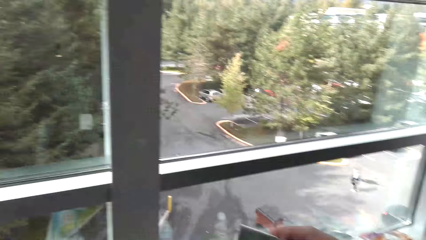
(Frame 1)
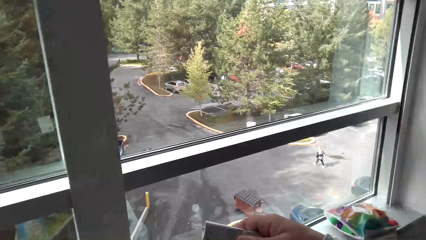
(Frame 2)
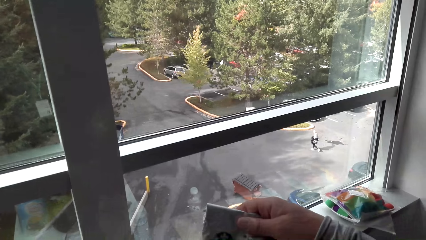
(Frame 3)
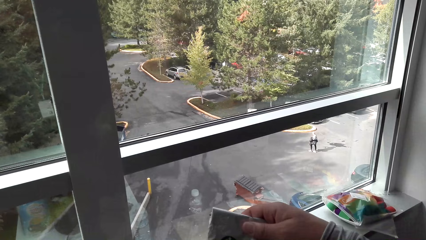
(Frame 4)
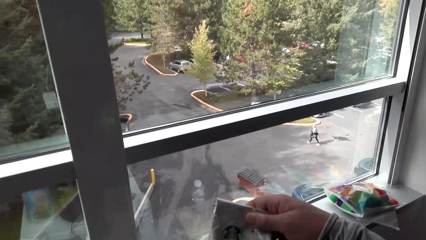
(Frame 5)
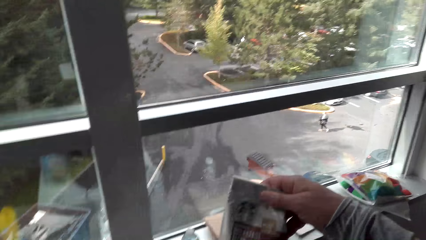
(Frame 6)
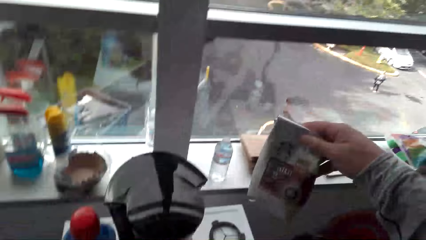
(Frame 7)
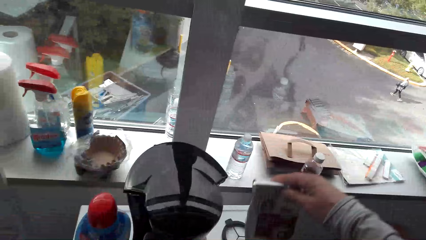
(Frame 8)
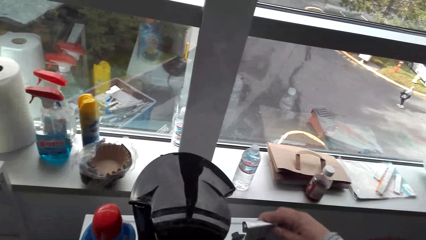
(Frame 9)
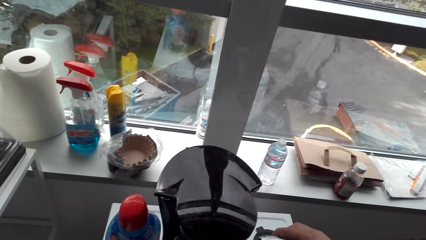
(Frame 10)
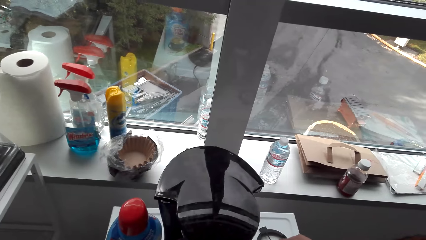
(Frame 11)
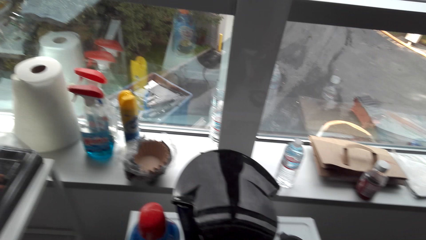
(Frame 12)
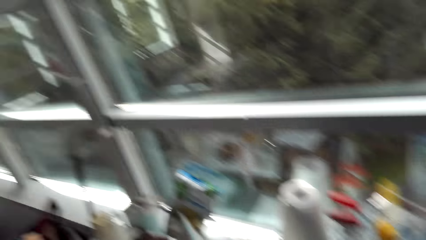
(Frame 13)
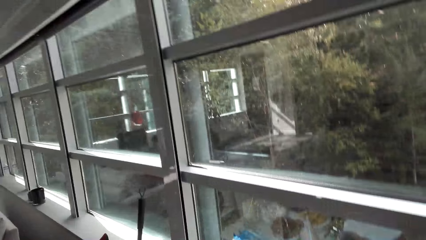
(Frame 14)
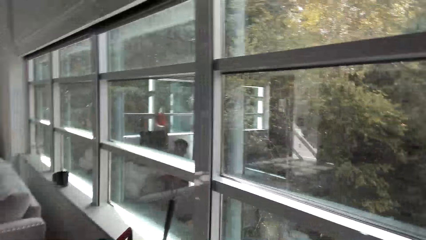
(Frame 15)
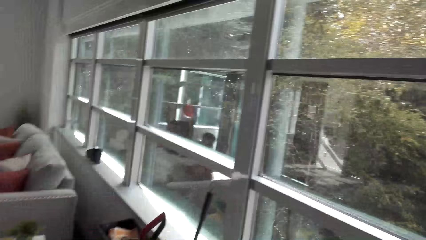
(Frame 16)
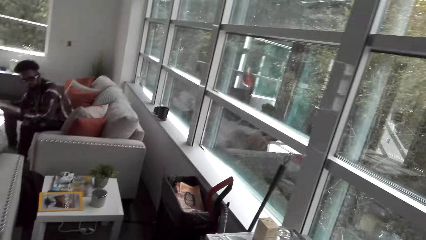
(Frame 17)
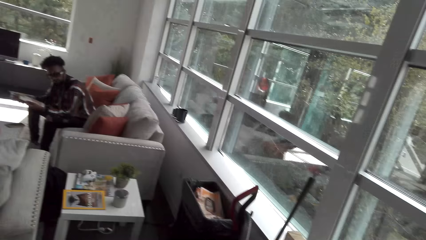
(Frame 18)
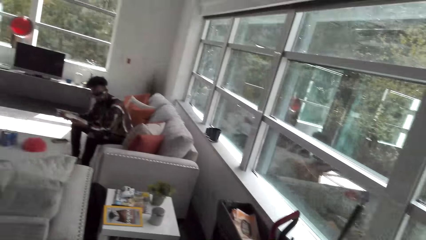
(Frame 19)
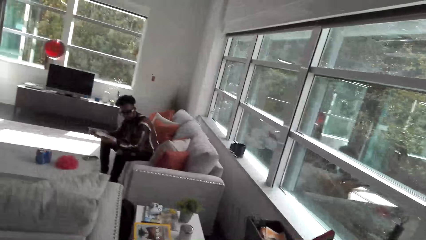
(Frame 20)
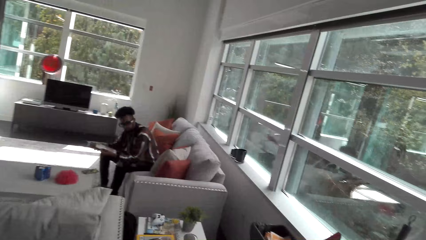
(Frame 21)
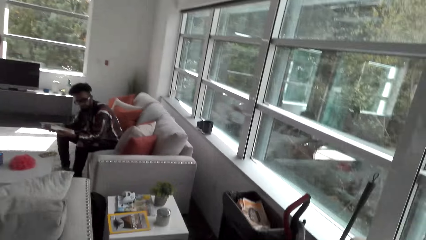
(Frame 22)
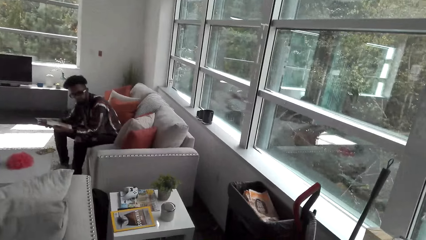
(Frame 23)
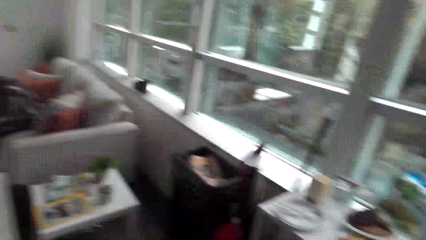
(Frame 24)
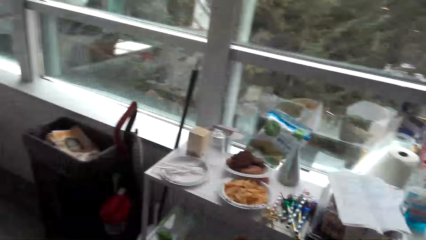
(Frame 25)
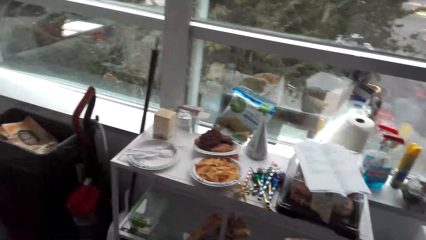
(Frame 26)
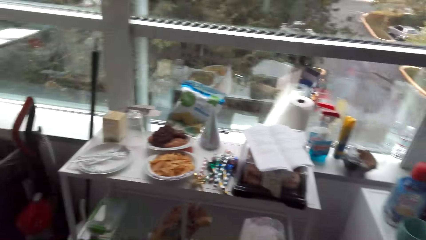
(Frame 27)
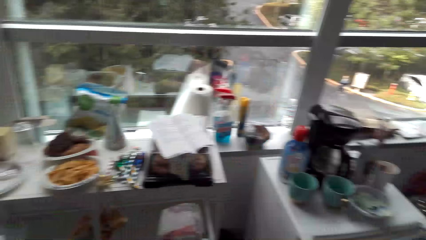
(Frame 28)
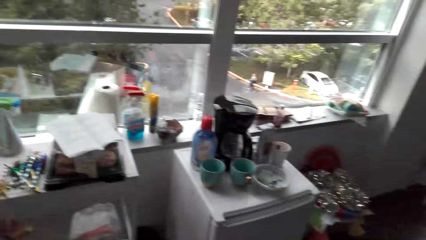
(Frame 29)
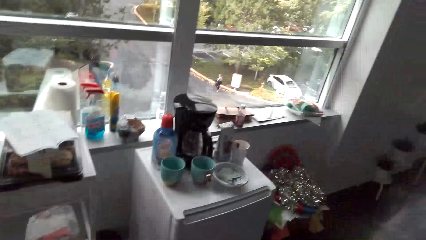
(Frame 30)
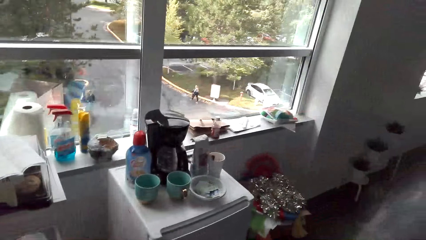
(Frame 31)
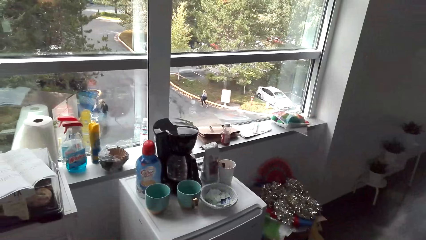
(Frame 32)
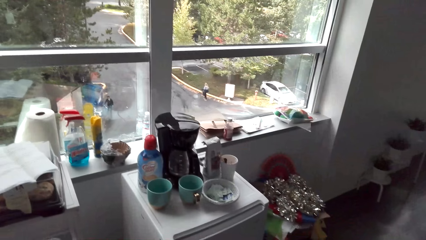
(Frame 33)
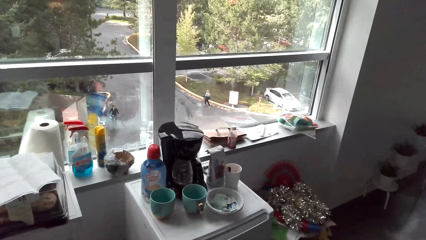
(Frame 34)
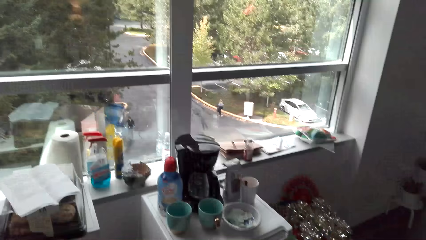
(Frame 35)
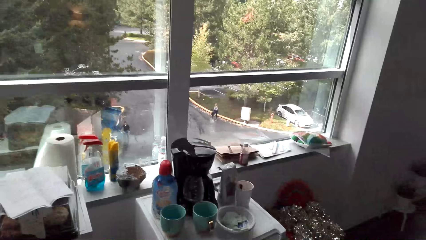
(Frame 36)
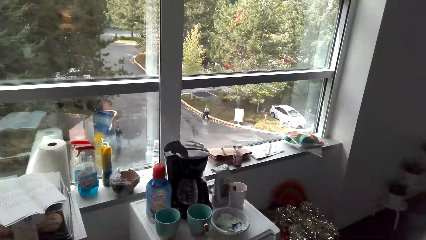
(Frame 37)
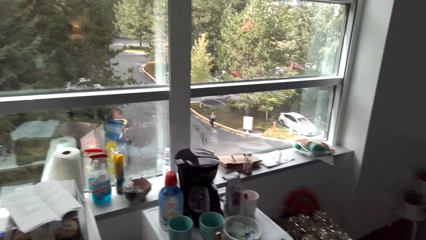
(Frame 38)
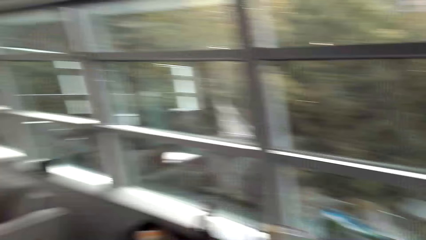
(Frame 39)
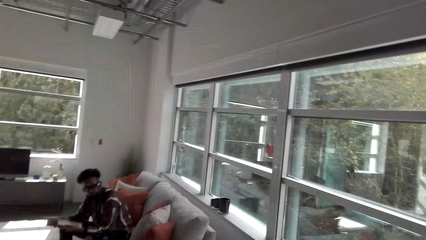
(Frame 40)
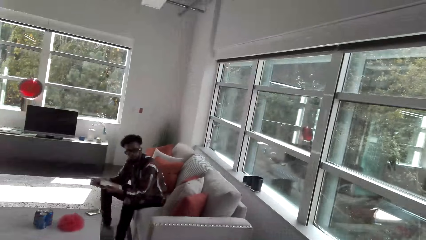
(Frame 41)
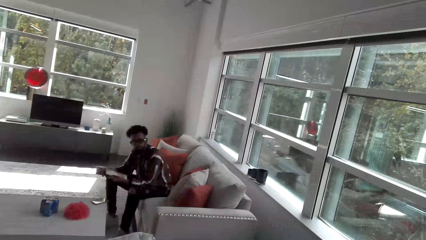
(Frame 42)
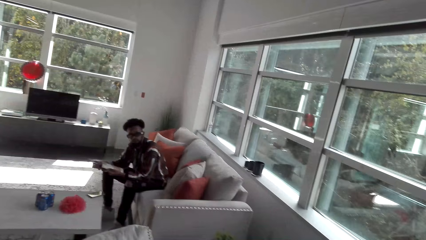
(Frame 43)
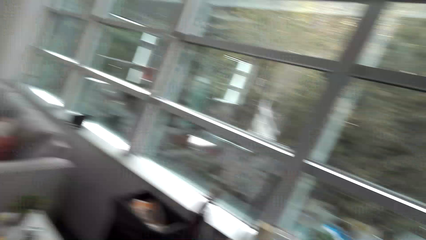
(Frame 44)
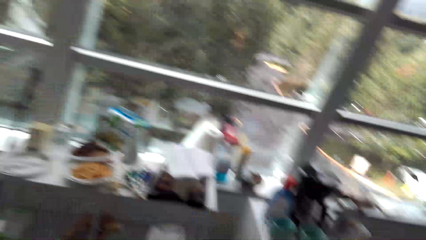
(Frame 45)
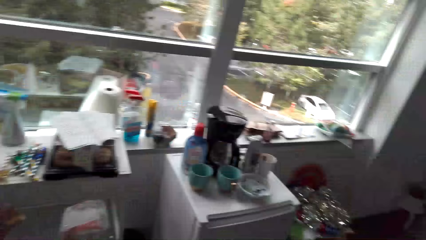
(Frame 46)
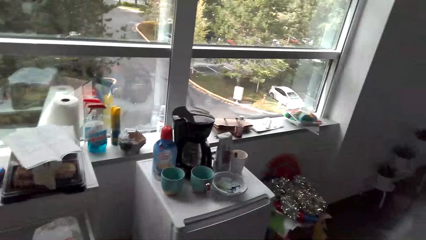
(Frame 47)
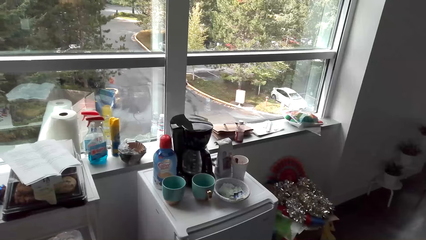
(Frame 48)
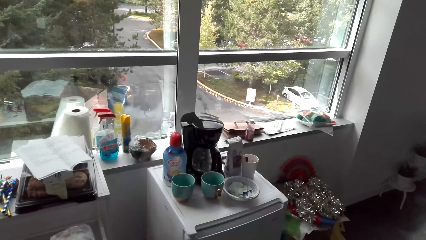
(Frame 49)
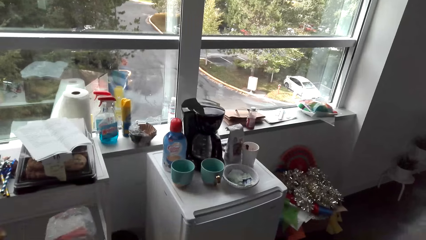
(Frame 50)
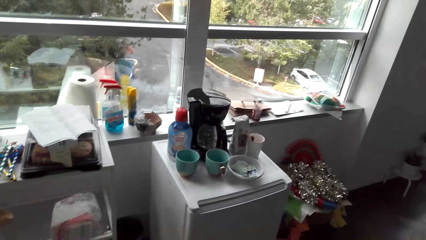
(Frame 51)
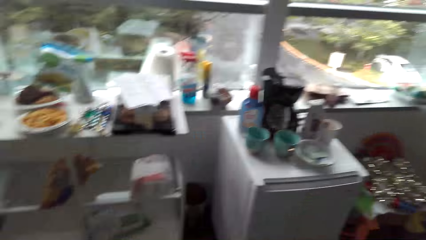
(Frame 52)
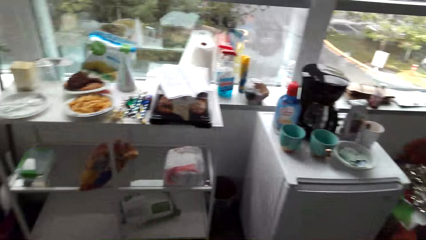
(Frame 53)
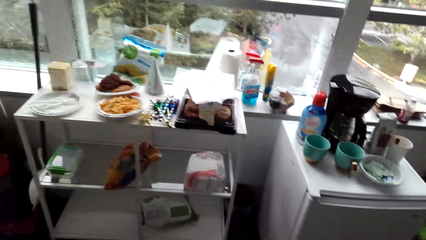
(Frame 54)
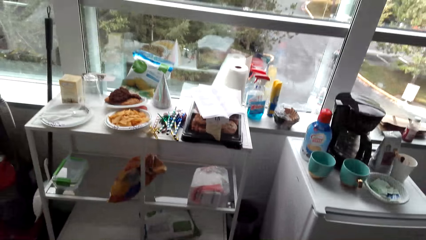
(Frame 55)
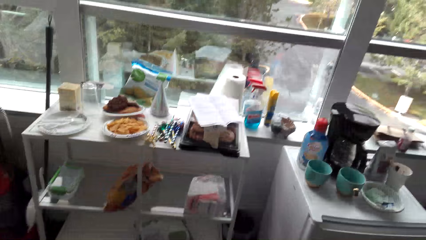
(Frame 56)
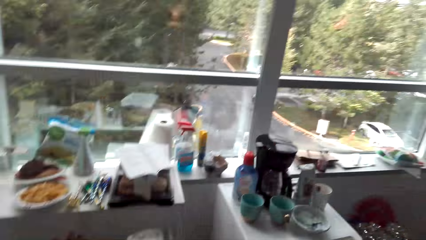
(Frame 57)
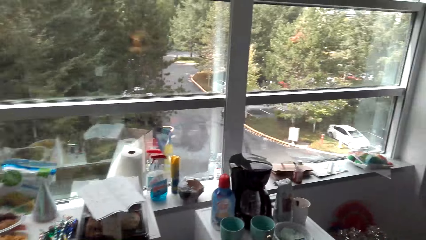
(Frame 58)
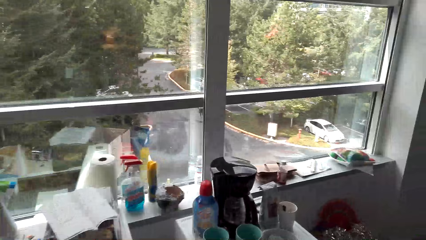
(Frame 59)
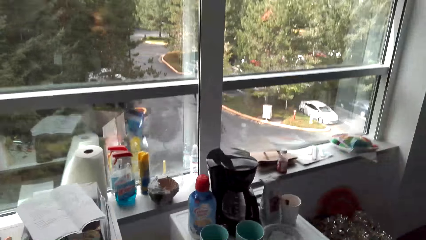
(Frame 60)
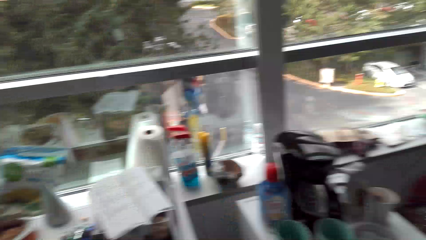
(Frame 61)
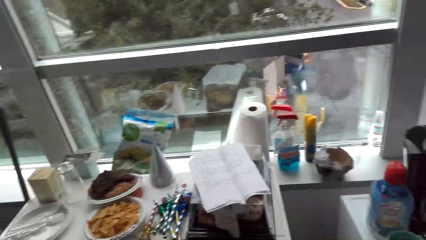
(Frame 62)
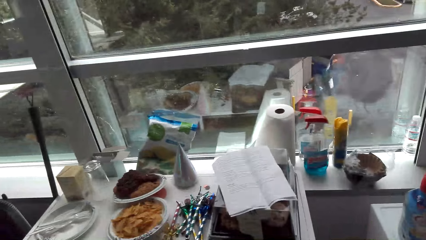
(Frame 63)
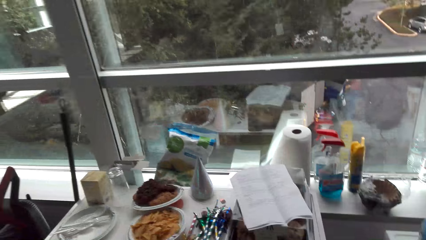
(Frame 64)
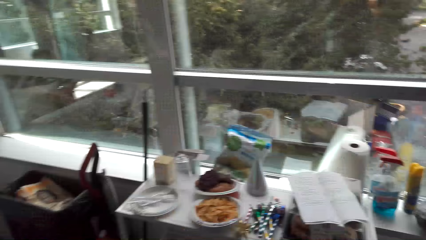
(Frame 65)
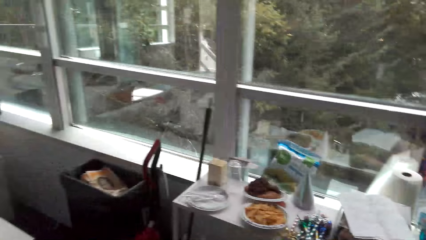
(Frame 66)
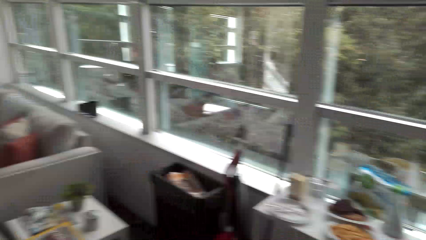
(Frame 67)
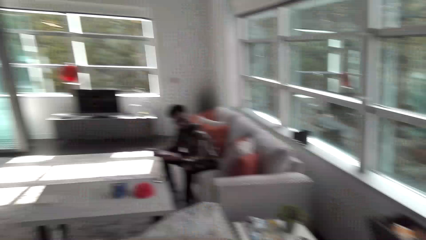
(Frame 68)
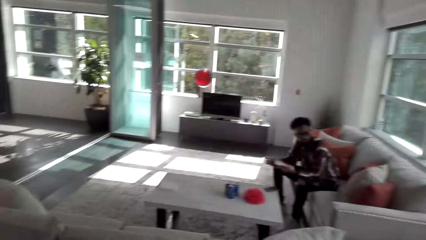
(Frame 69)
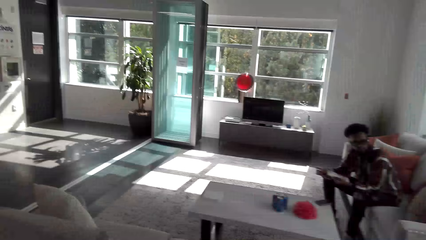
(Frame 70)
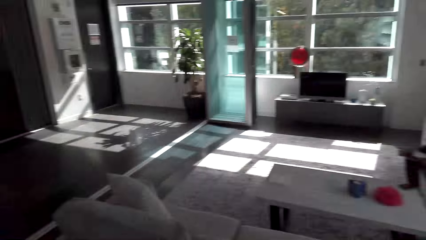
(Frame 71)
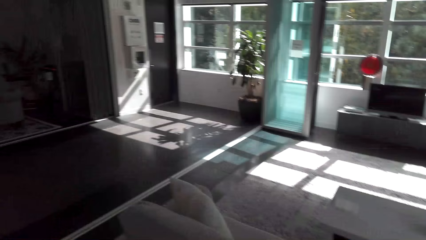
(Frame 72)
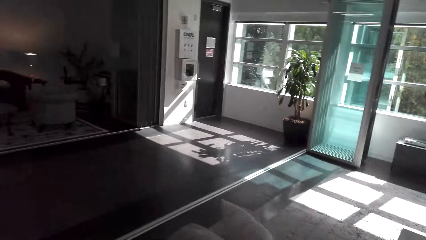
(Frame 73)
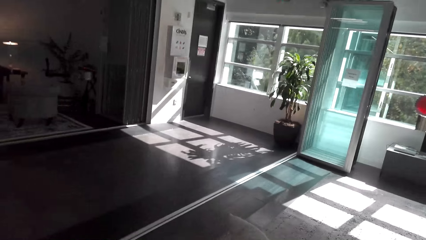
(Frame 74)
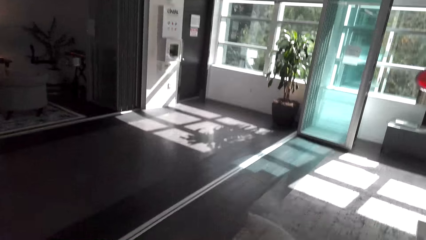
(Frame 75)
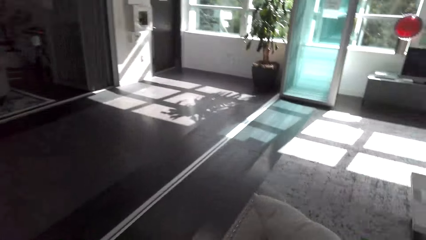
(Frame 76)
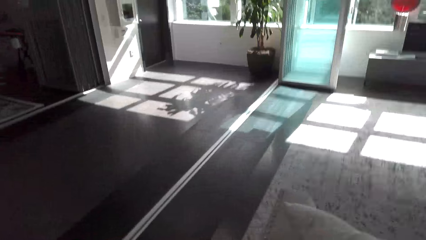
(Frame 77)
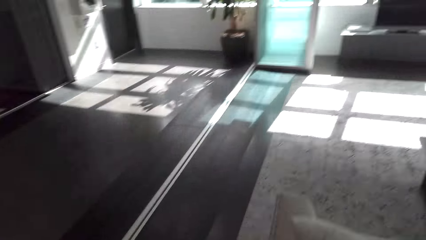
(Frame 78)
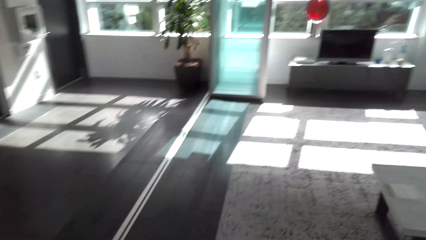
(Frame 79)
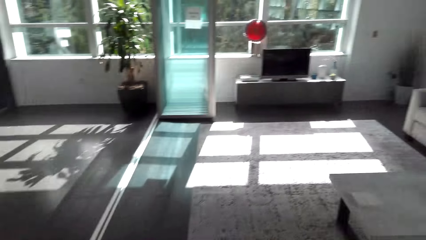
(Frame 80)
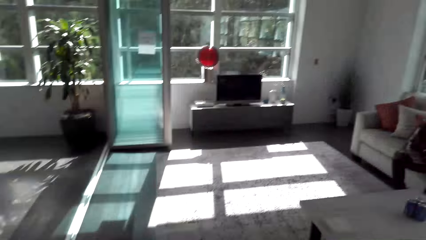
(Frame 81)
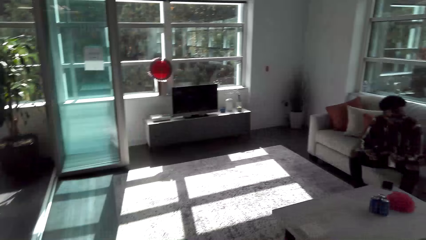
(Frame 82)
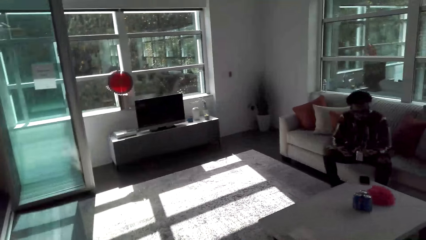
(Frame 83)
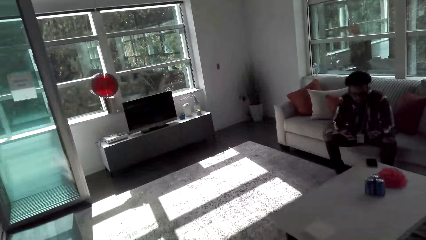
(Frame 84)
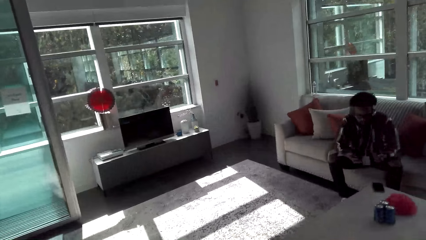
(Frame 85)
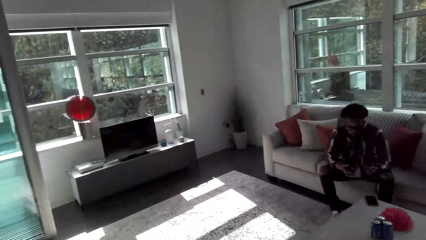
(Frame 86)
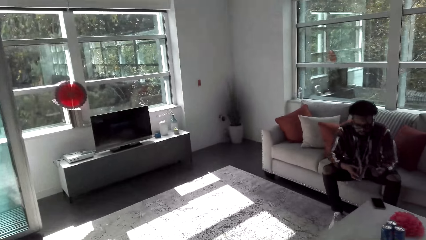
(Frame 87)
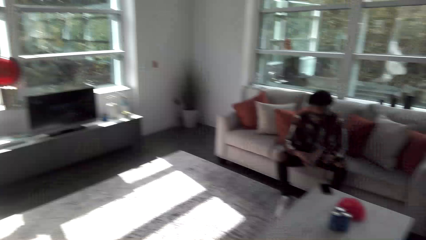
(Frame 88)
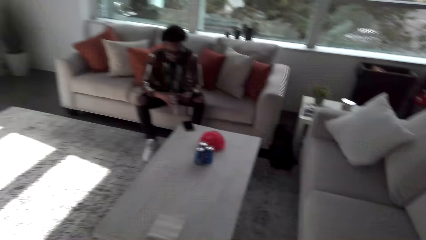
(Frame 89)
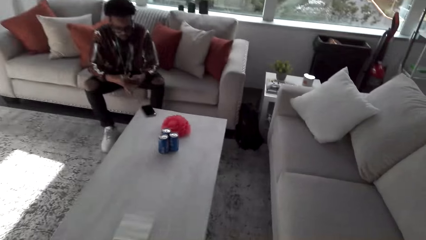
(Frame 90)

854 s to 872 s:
The camera wearer looks around. They drop the coffee. They turn the head. They move around. They walk forward.
